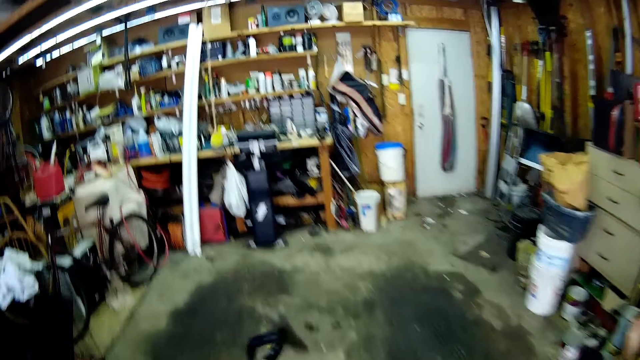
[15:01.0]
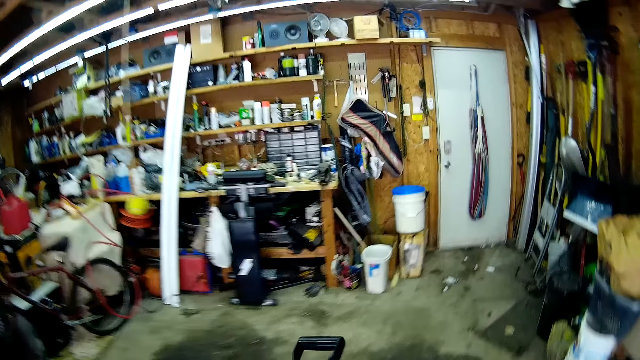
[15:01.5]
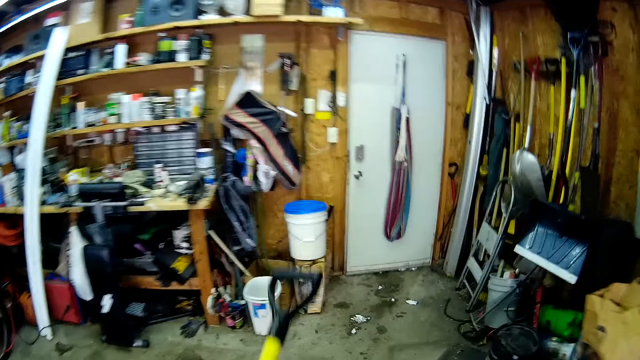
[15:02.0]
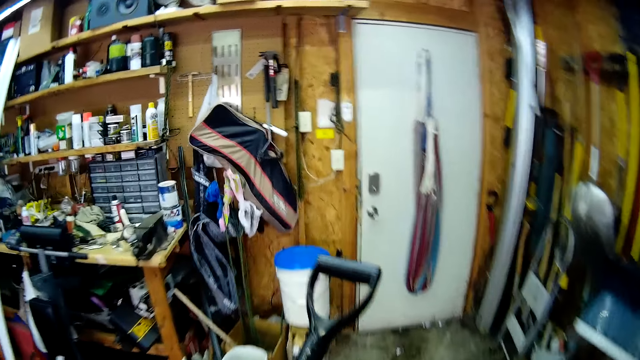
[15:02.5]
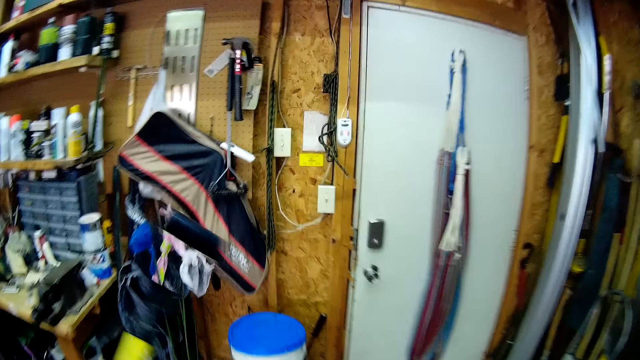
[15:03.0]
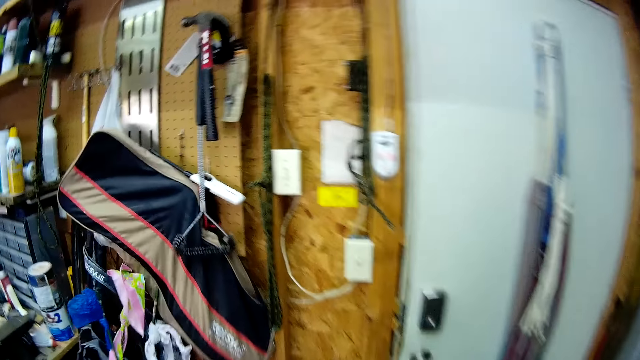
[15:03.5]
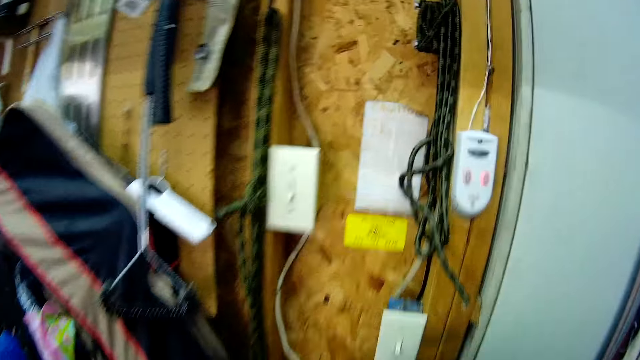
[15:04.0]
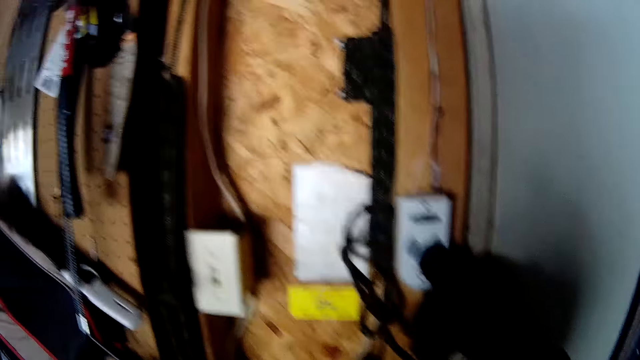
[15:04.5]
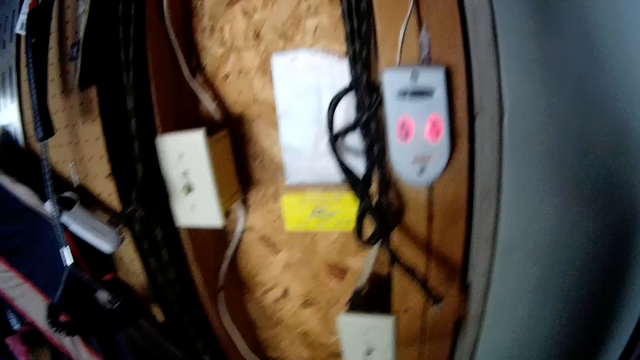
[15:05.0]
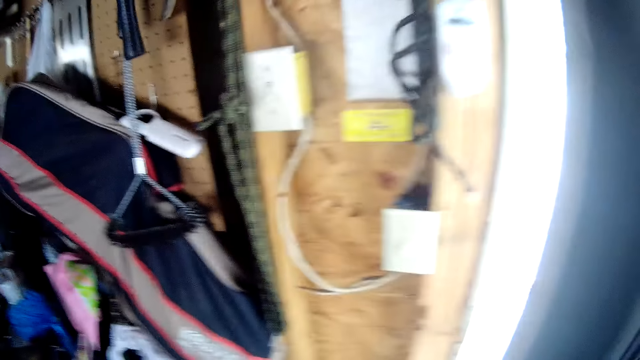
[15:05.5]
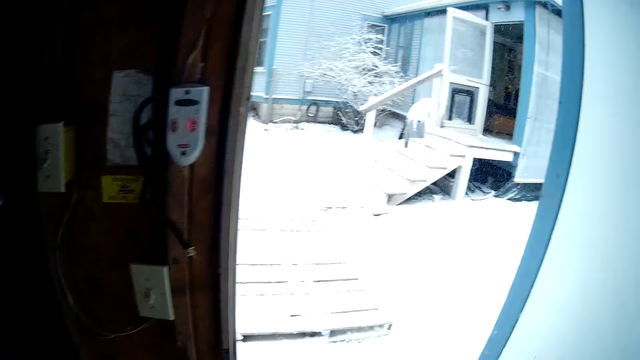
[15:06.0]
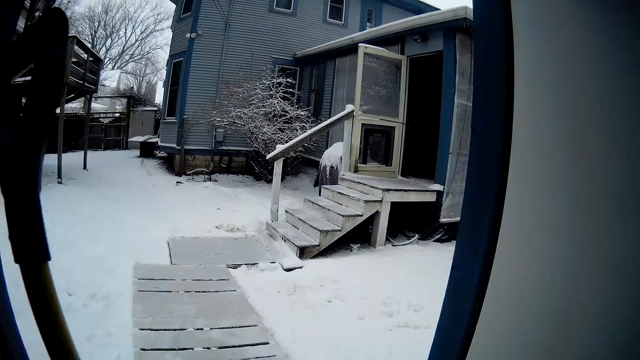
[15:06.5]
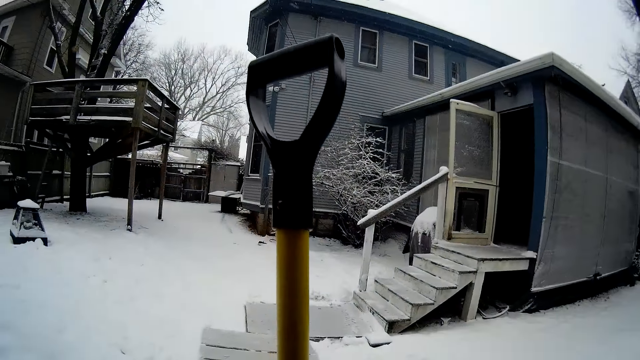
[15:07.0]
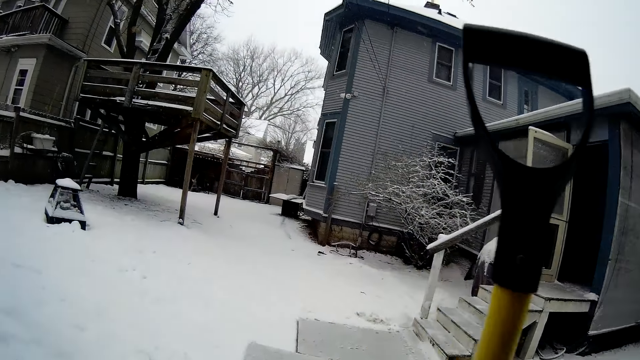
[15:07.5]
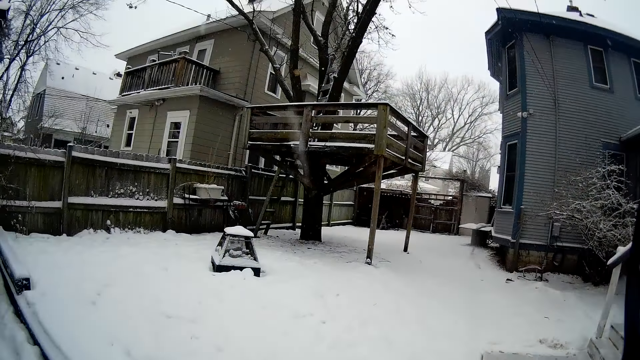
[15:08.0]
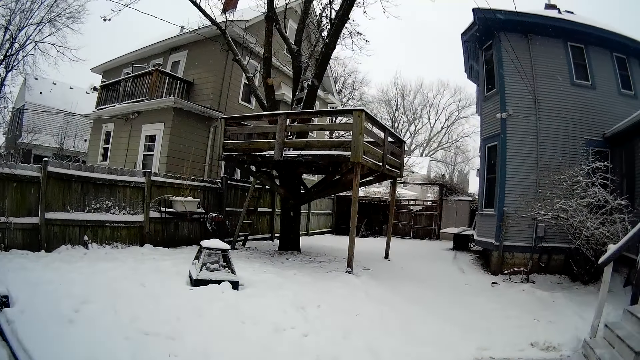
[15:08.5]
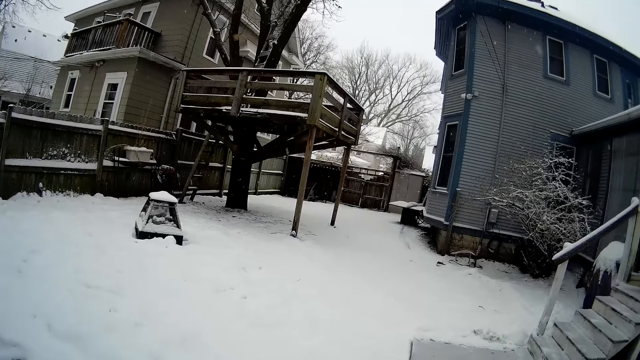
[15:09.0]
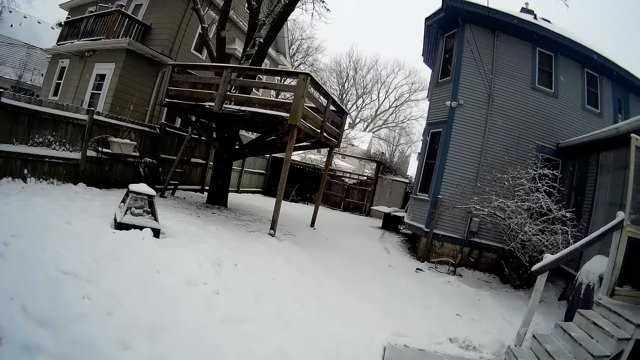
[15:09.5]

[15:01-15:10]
The camera wearer walks in the garage. They unlock the door. They press the socket. They open the door. They hold a shovel. They walk outside of the store.
